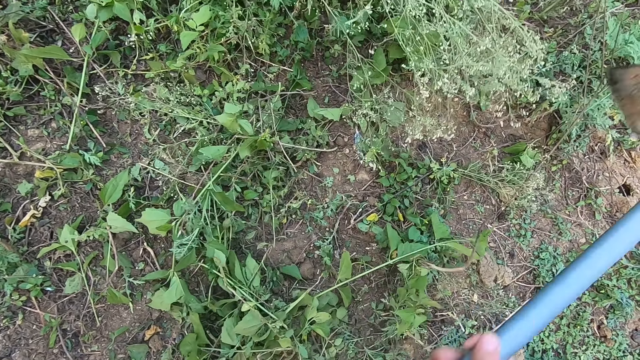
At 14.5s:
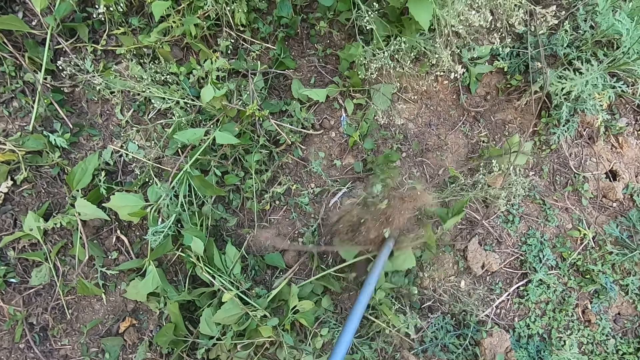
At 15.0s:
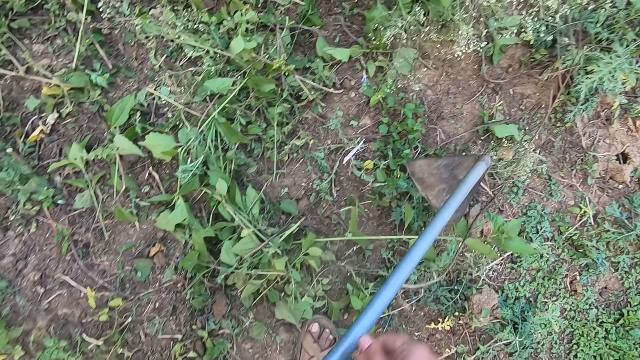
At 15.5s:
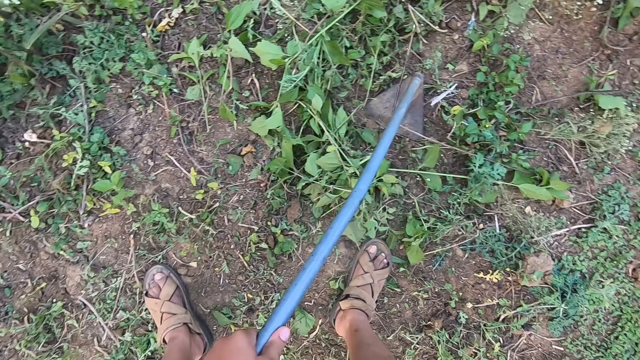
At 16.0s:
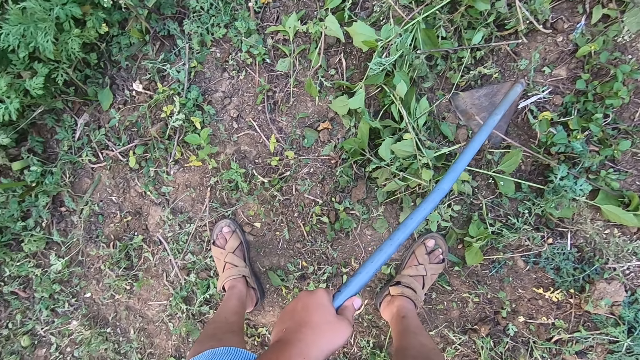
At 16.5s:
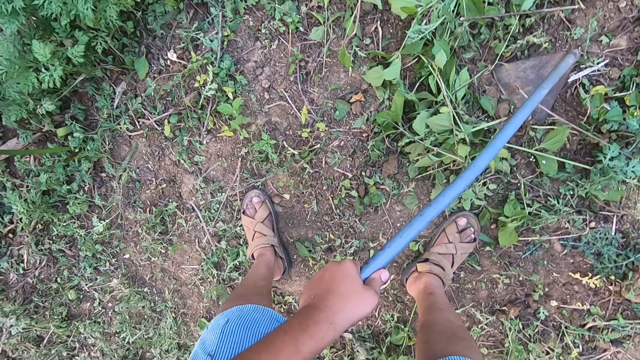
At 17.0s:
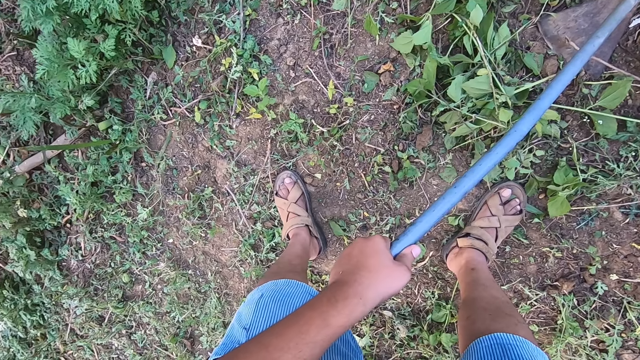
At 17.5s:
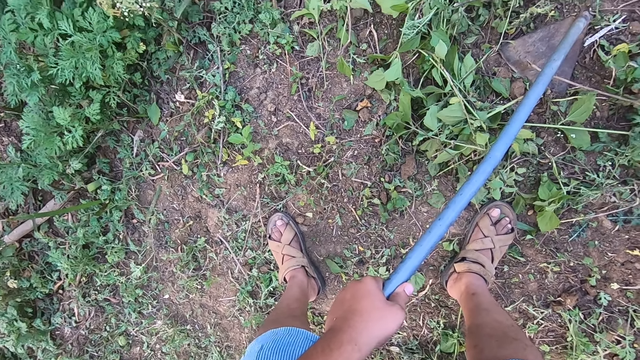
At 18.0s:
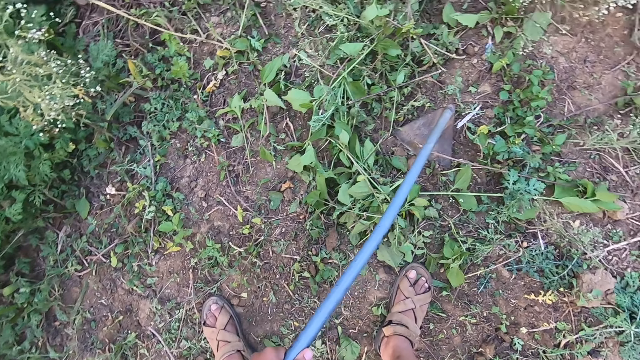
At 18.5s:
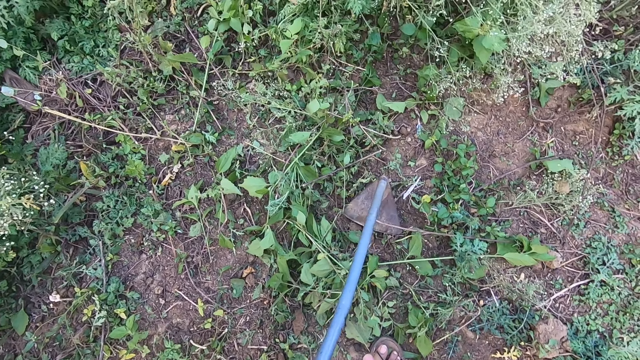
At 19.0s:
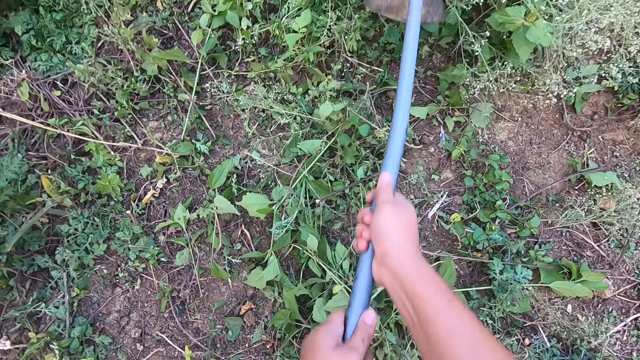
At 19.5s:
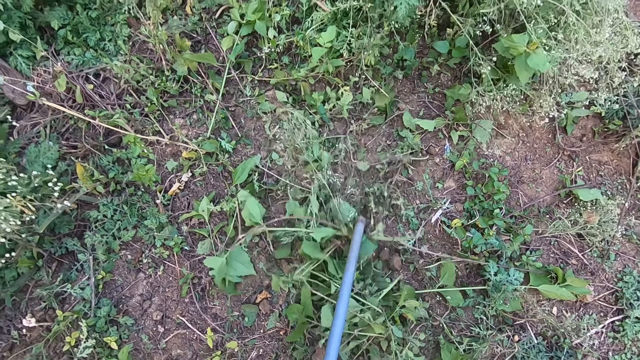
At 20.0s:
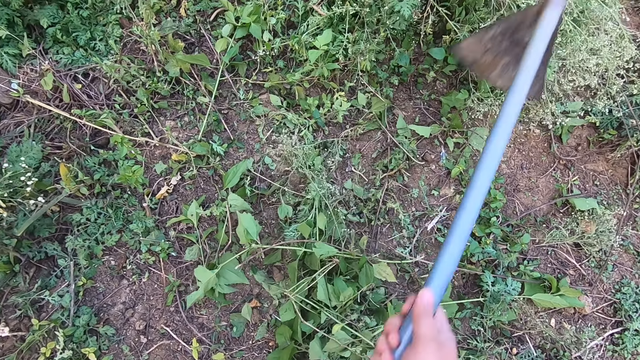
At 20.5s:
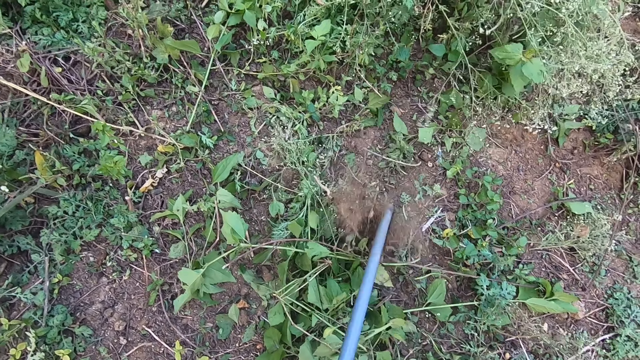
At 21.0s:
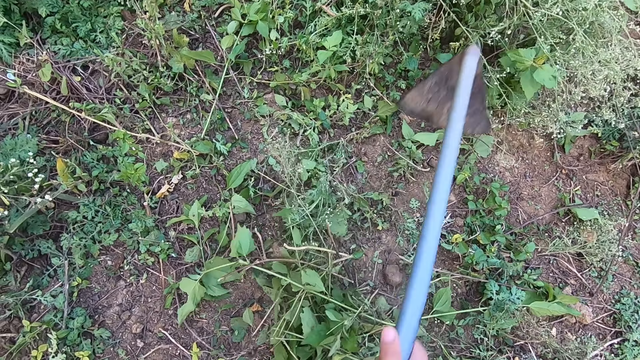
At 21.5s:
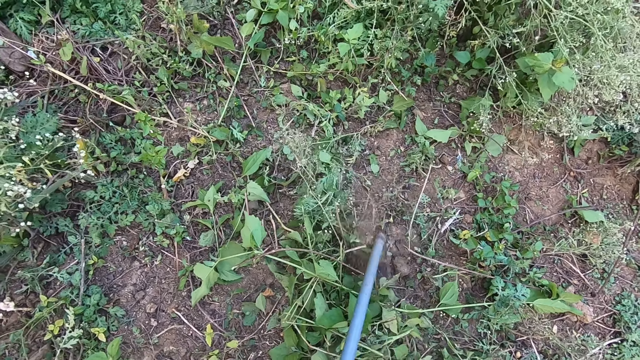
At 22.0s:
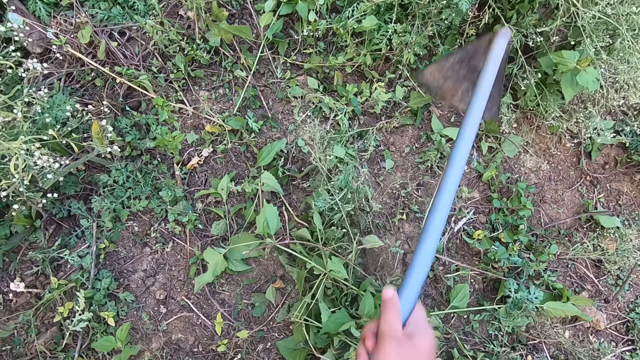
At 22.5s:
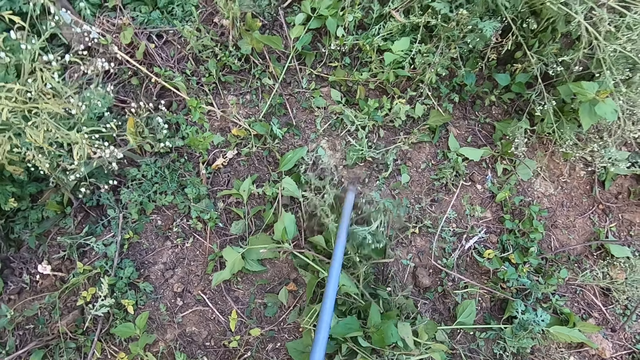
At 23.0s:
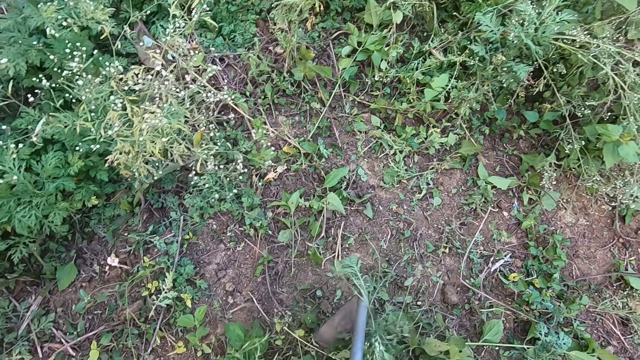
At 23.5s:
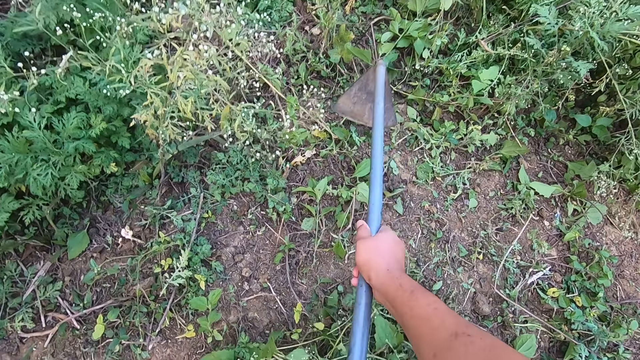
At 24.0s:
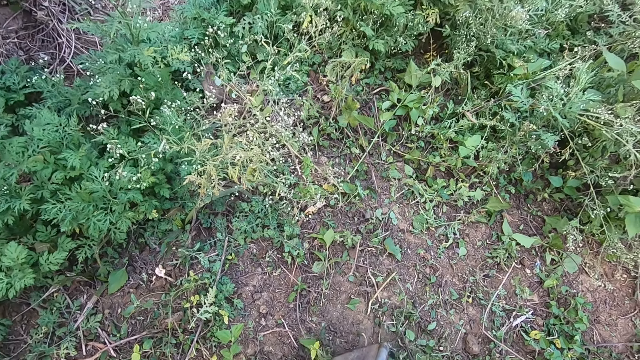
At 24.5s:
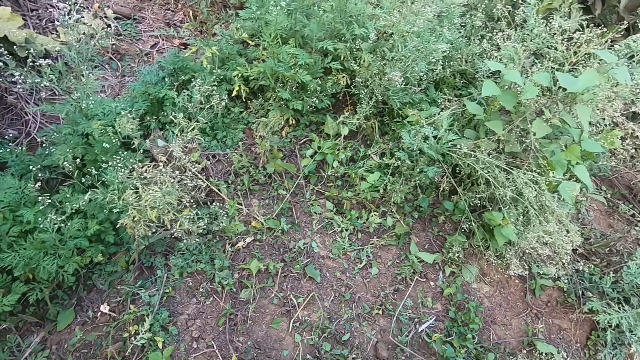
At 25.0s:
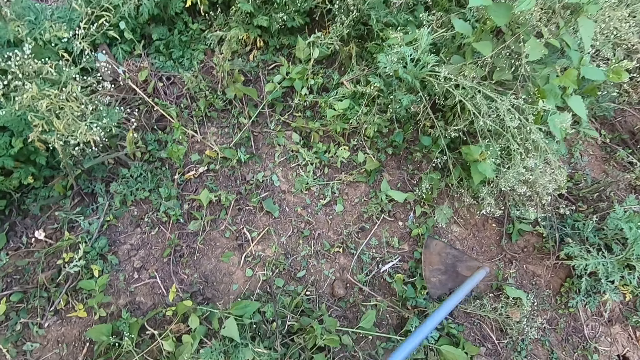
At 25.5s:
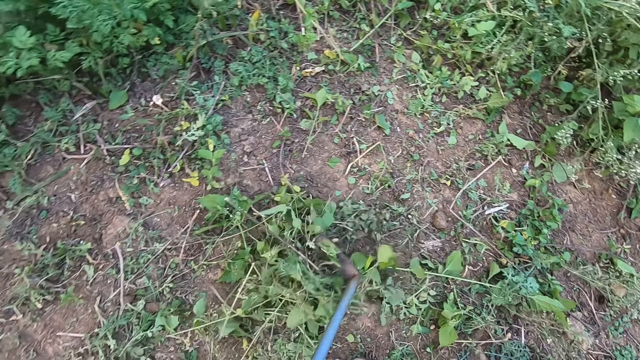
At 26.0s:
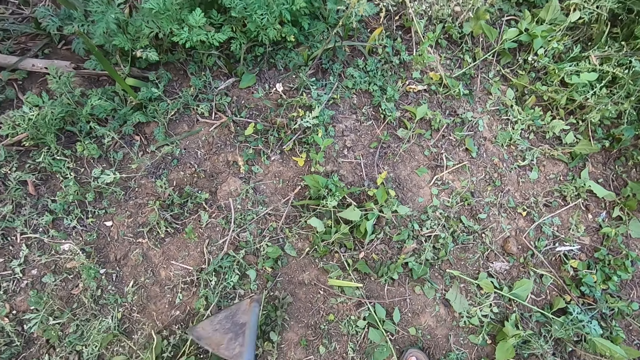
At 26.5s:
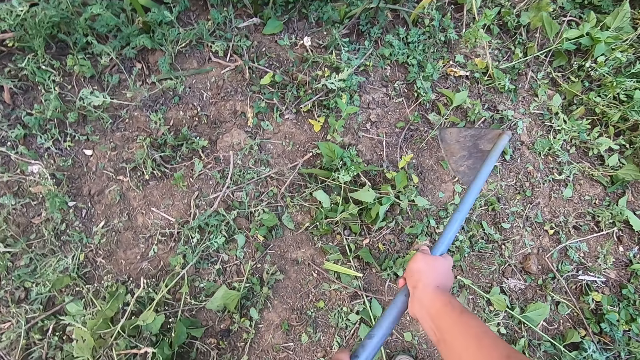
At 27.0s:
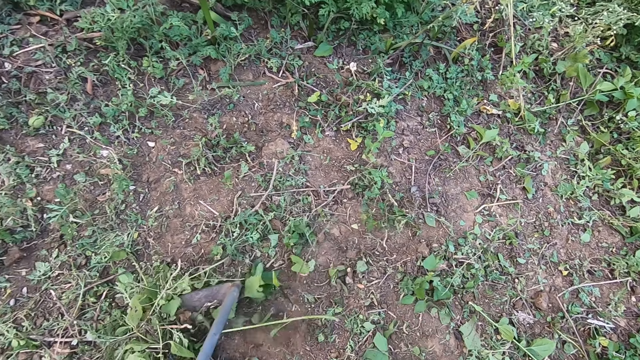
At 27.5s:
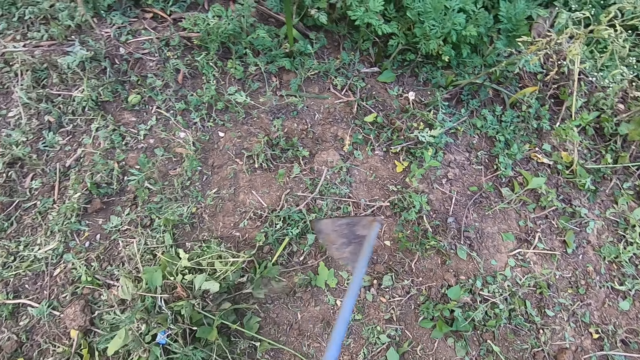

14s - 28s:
The camera wearer pauses clearing the farmland. They lift a hand to something. They dig out weeds with a hoe. They move the weeds aside with the hoe.

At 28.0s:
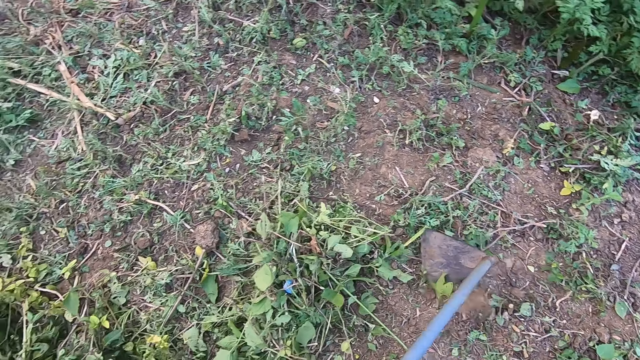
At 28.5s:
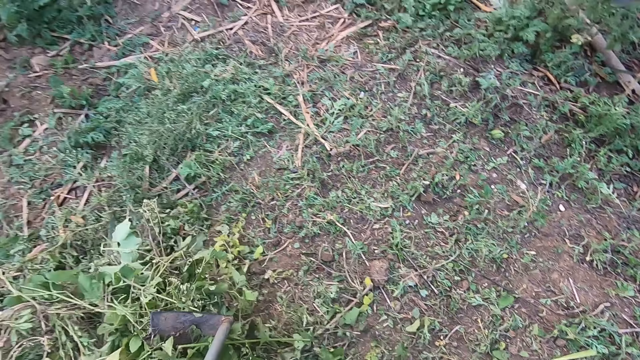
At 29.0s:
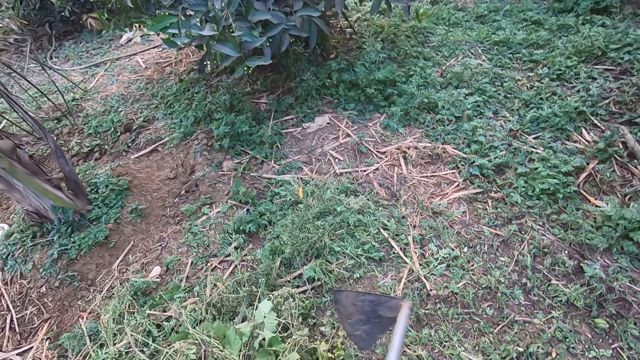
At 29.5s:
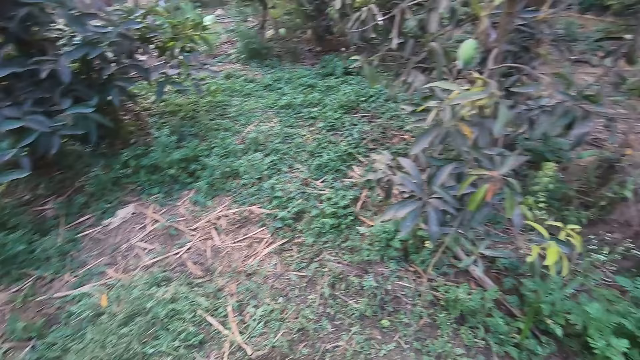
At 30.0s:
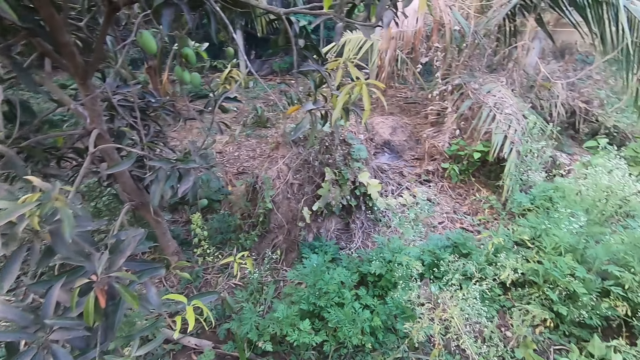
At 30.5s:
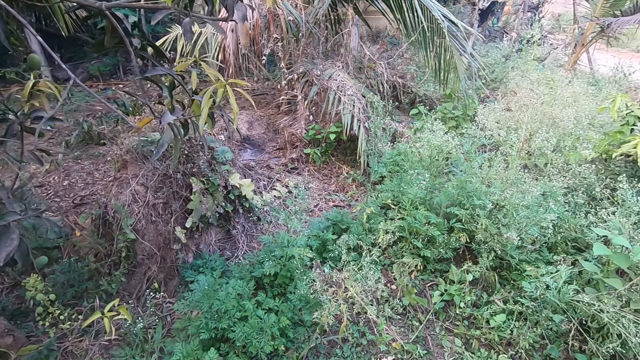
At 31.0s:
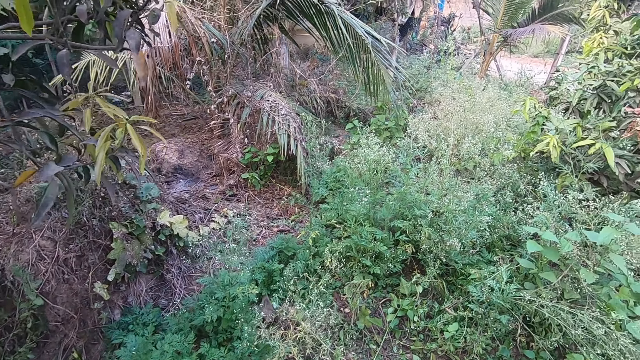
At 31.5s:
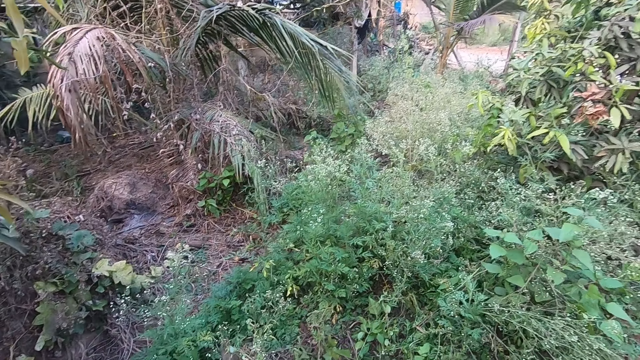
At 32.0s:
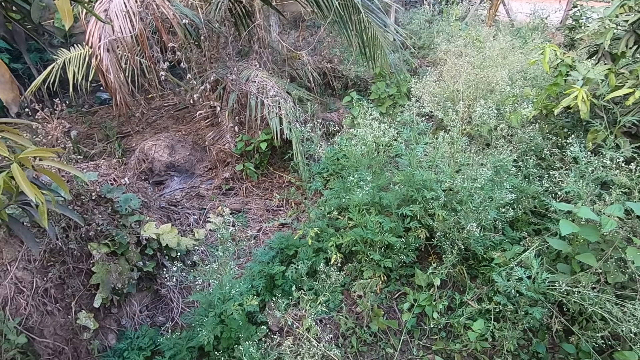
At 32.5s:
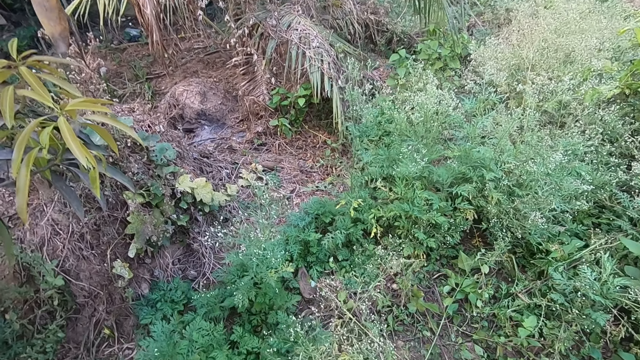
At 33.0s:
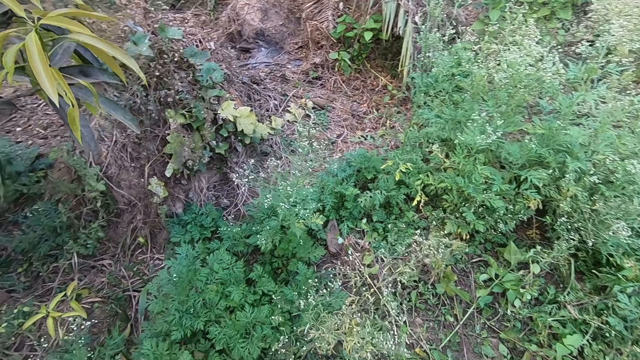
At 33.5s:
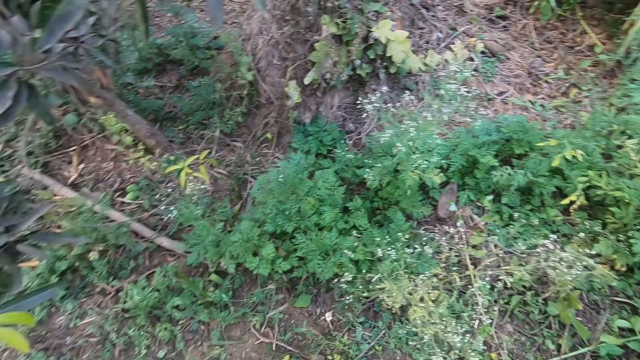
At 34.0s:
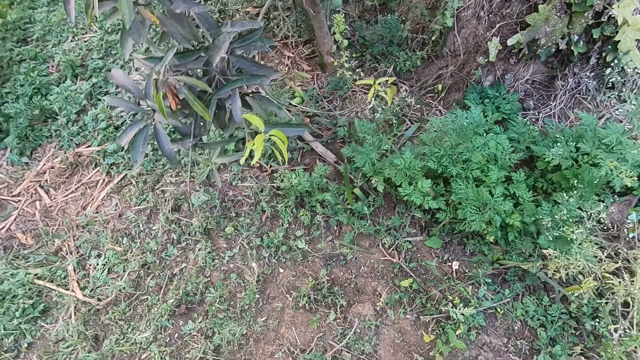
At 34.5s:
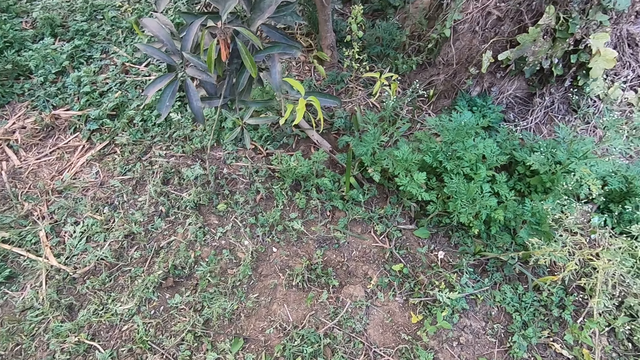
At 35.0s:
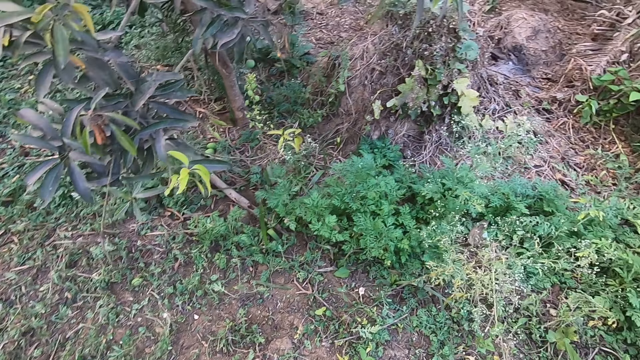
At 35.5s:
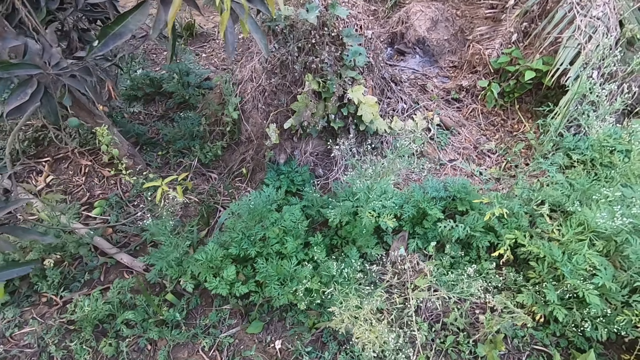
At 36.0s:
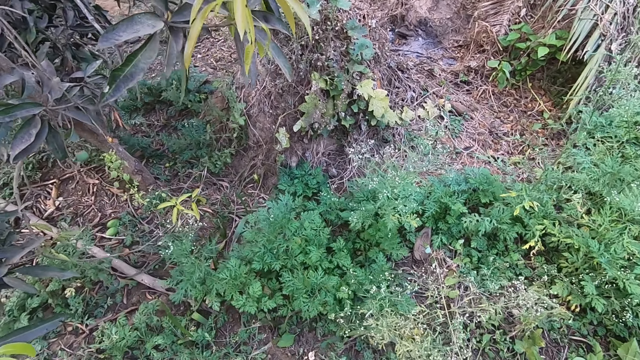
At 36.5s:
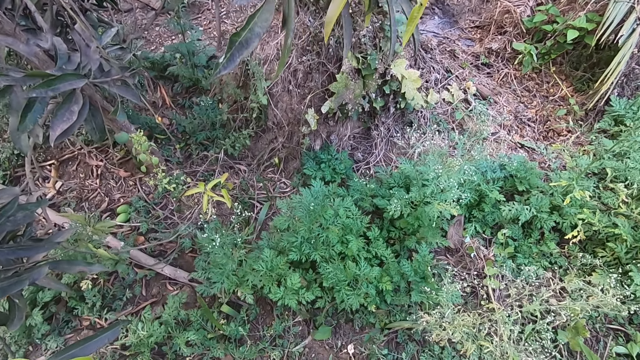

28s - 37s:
The camera wearer looks around the farmland.
